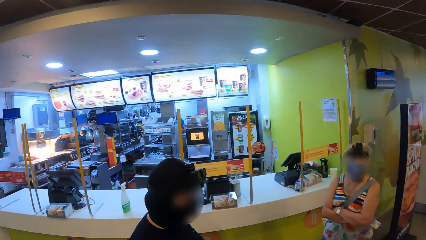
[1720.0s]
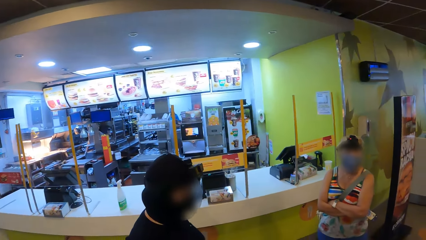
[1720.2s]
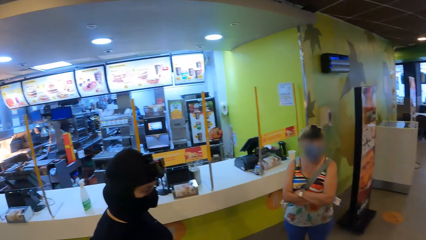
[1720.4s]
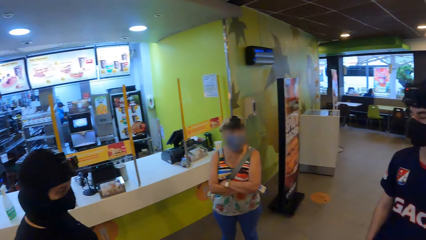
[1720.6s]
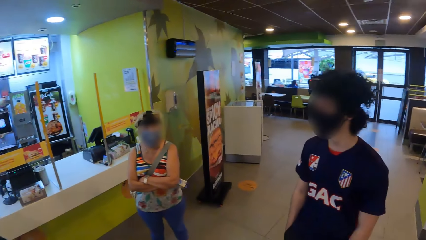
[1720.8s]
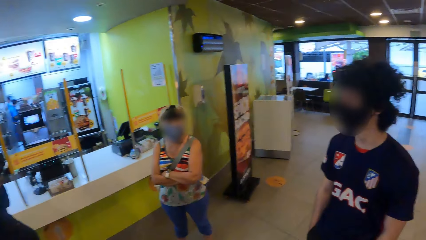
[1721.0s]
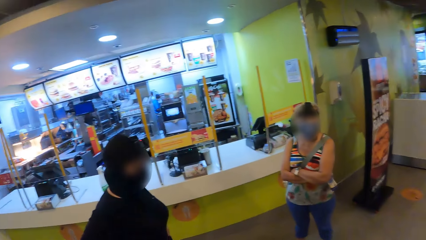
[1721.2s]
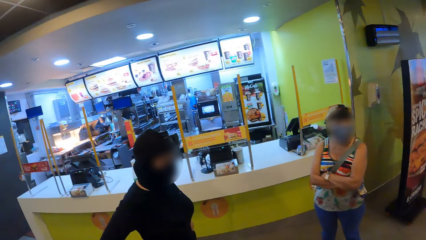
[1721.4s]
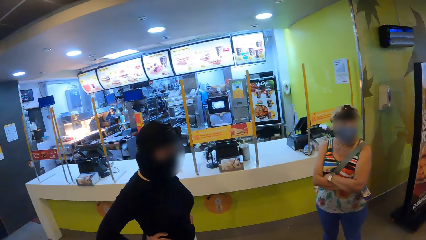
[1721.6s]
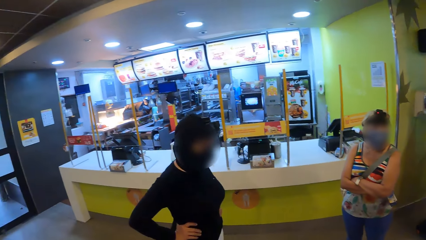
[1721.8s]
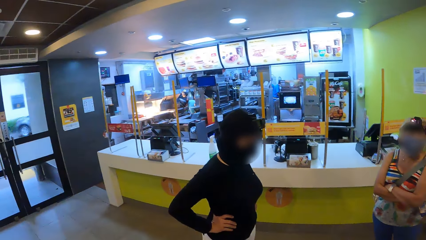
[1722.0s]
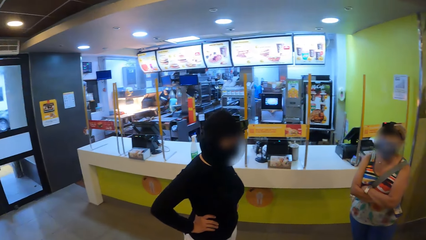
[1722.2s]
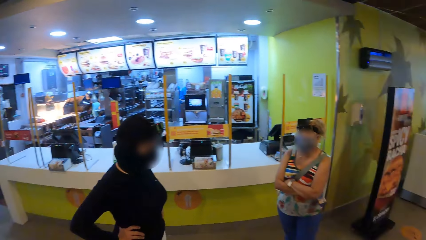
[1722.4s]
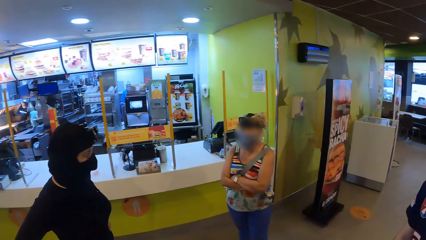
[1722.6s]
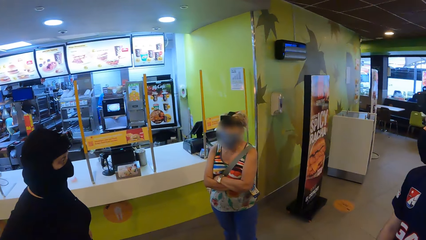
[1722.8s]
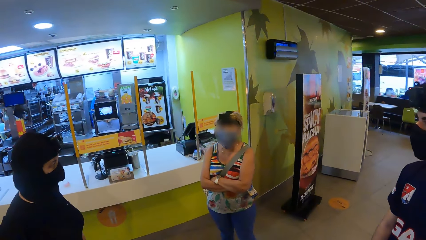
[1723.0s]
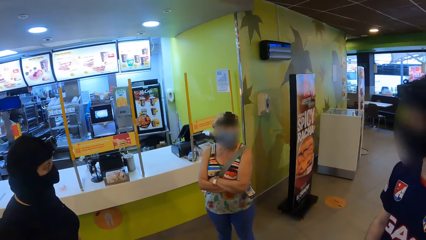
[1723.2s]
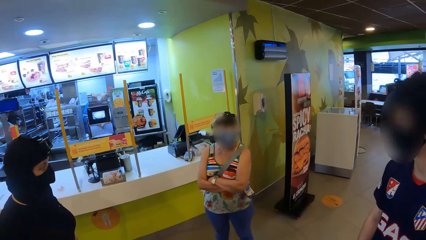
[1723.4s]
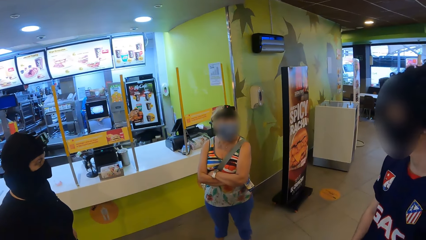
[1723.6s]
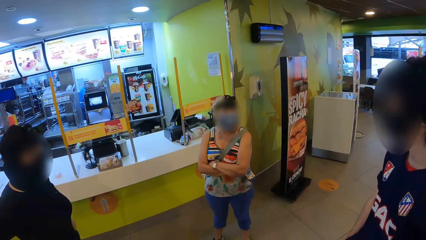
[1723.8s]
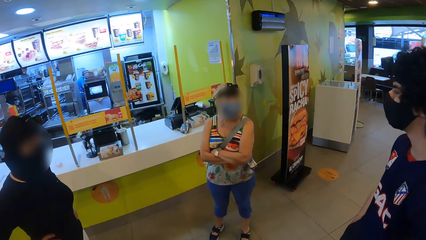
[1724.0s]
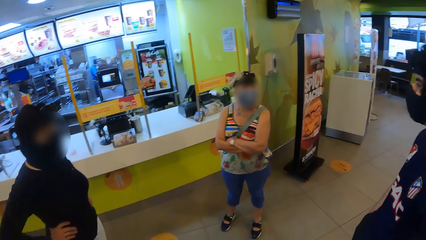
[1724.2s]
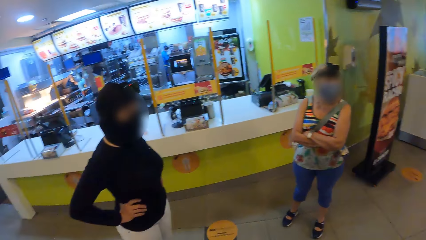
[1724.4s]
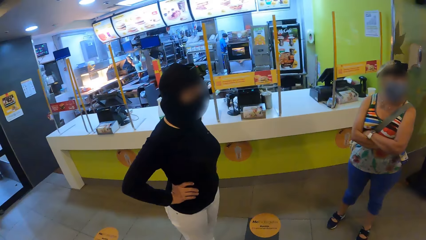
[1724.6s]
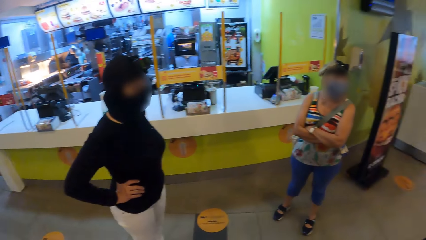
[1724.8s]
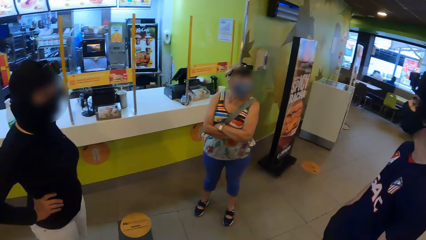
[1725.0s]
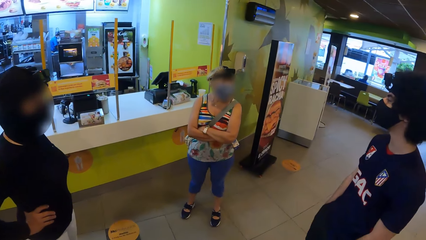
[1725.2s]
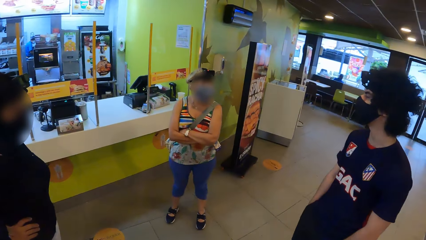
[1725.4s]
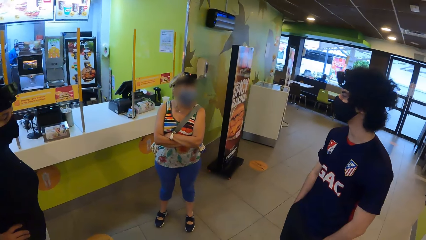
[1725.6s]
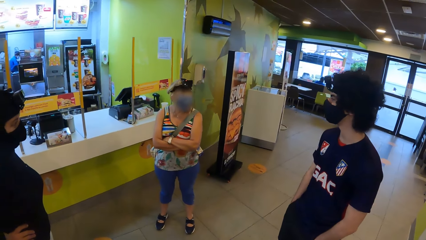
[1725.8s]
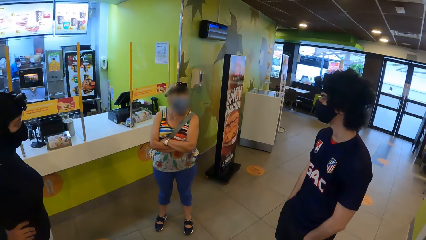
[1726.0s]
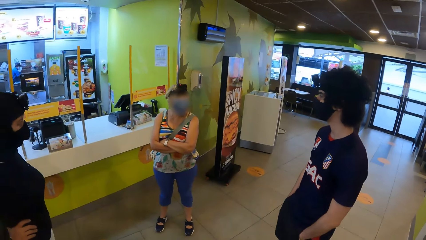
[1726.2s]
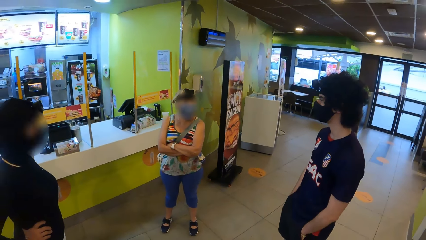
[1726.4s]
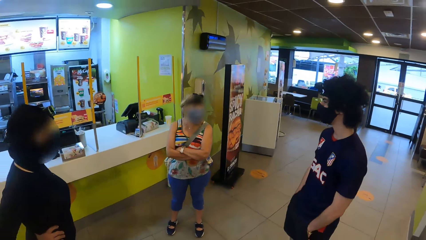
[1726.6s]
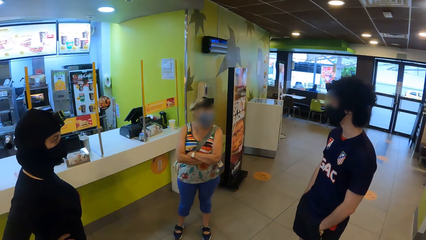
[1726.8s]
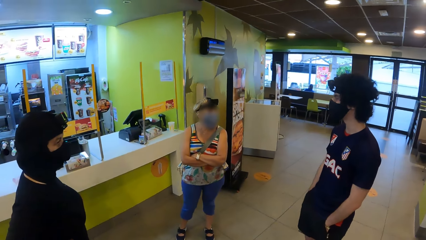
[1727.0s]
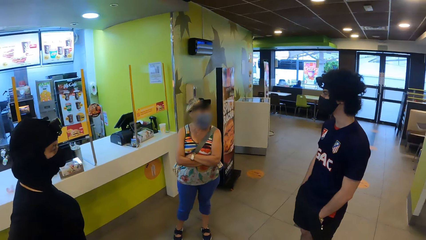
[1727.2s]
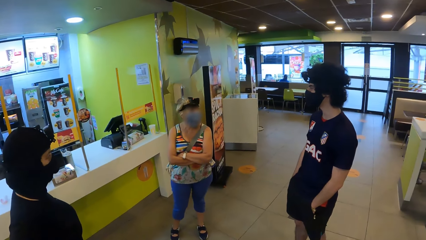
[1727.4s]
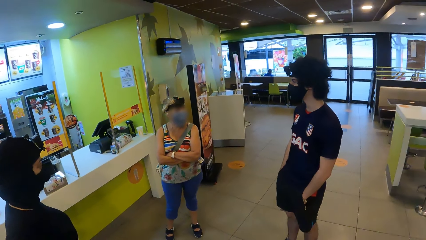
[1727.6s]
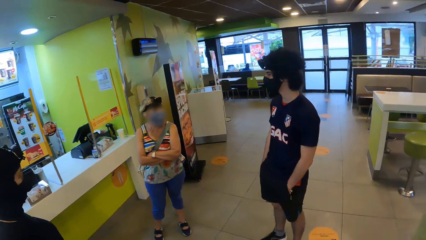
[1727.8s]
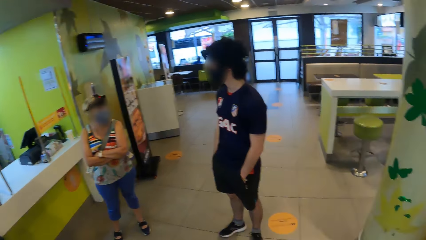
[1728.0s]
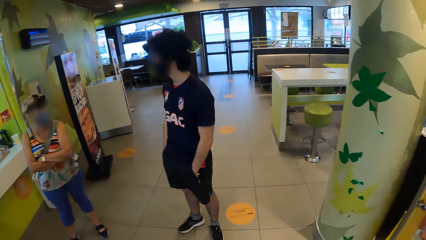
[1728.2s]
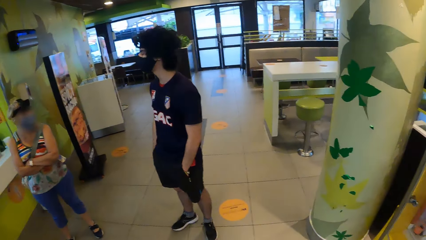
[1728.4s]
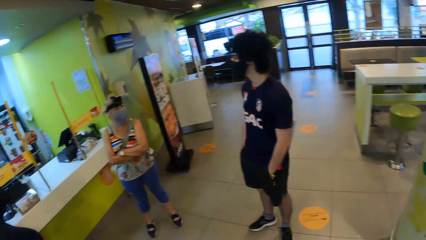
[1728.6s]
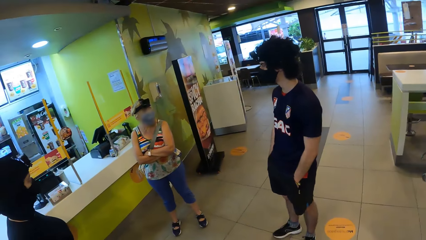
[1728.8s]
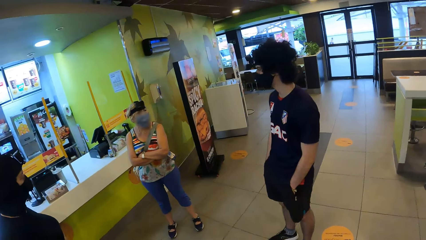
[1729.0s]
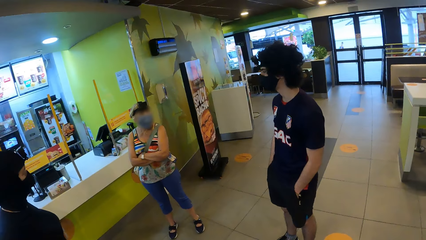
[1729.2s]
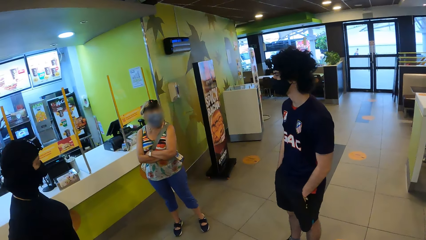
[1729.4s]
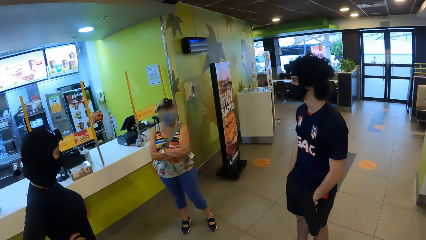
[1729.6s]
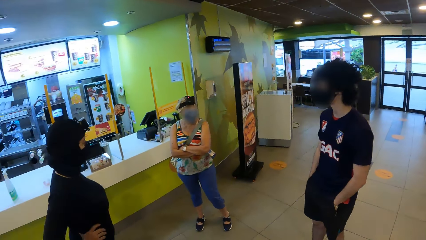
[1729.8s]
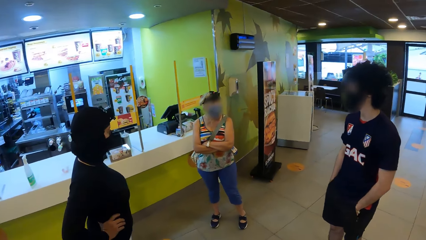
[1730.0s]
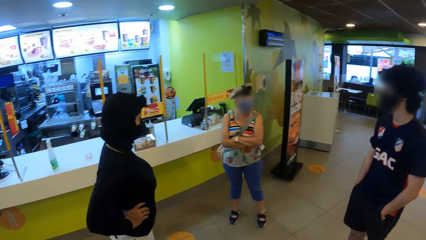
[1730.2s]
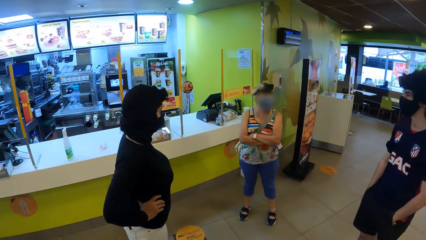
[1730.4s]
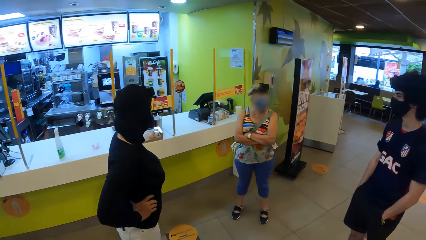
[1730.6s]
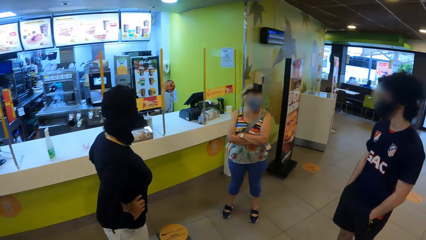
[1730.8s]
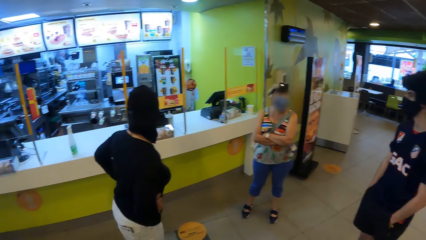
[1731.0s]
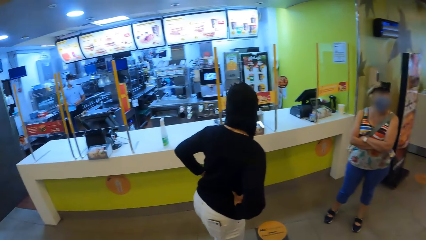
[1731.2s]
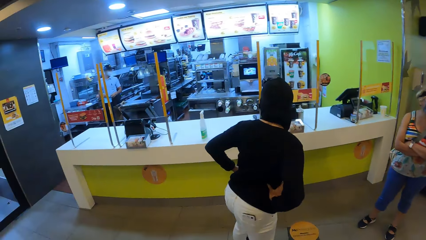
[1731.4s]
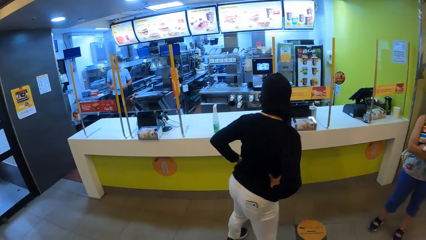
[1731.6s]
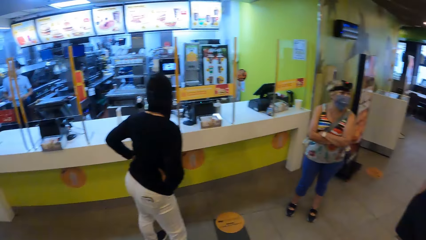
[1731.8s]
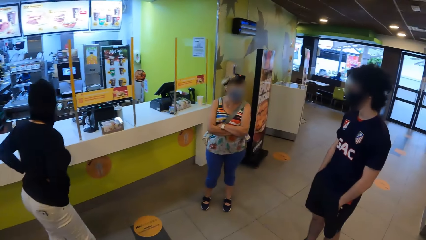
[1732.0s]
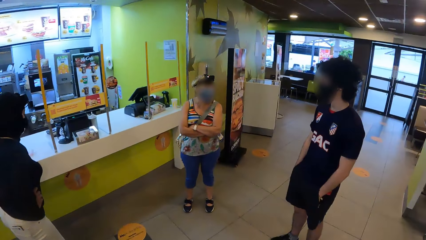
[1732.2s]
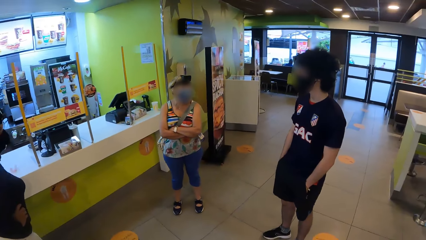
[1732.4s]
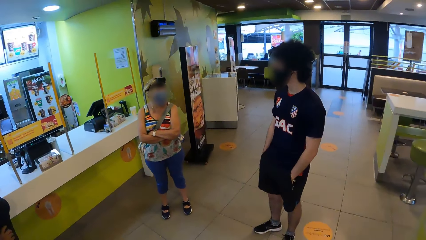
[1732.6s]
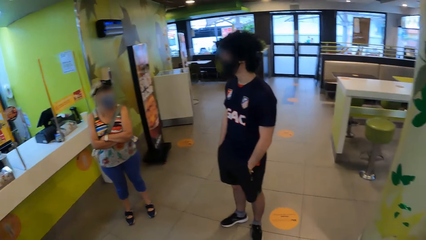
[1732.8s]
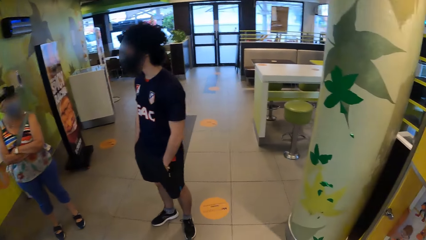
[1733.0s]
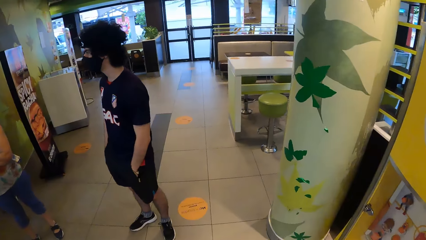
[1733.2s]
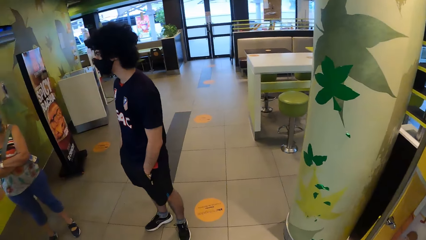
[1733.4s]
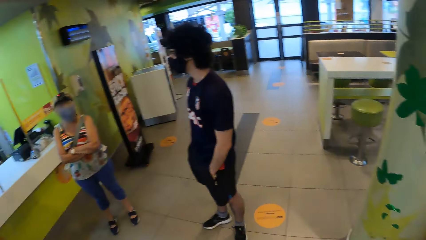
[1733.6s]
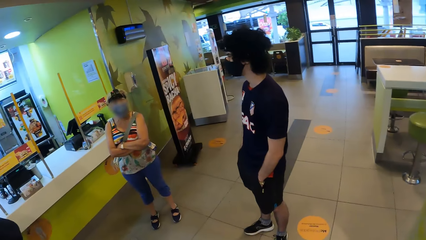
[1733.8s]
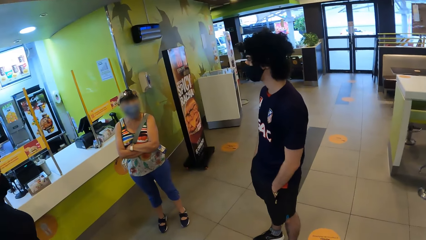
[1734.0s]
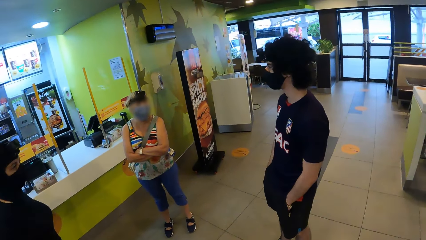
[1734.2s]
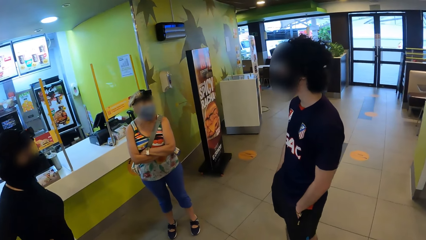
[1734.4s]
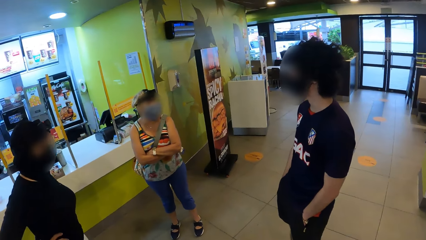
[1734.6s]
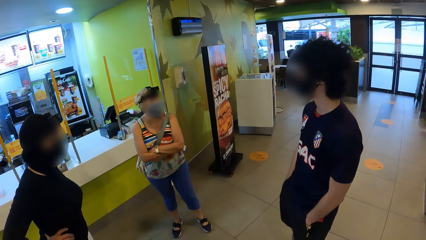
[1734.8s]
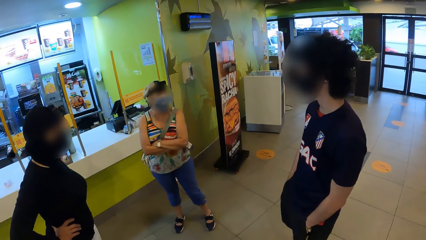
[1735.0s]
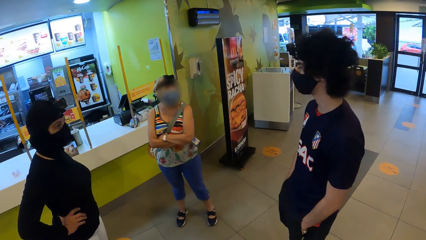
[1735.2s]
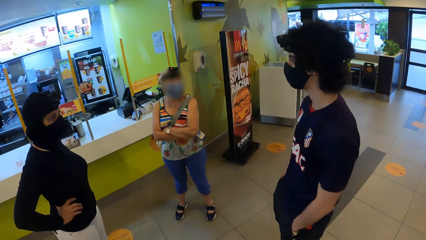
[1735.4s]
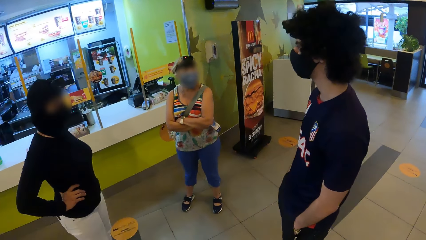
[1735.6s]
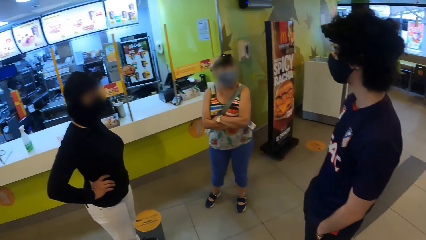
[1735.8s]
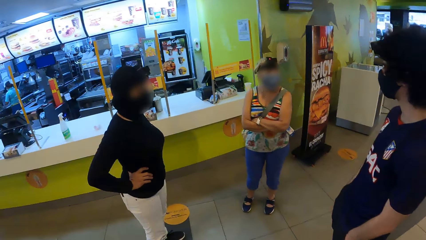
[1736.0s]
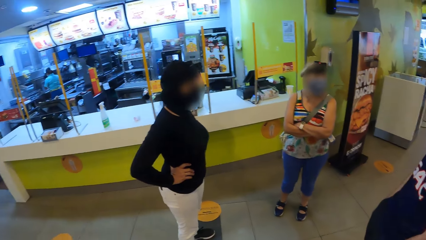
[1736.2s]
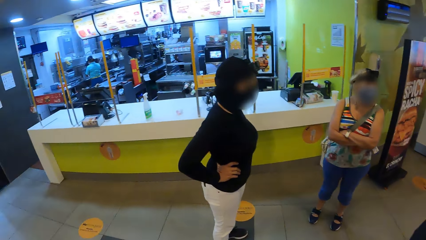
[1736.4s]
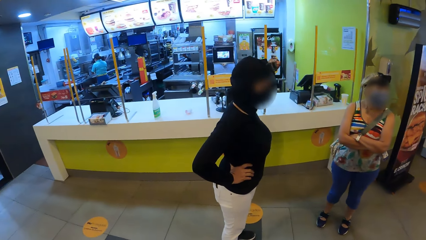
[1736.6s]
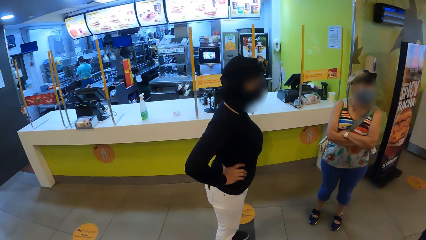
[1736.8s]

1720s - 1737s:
A woman talks to a man. The woman moves to the counter.
